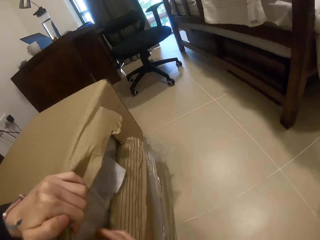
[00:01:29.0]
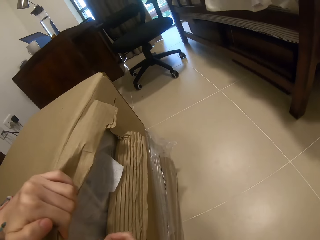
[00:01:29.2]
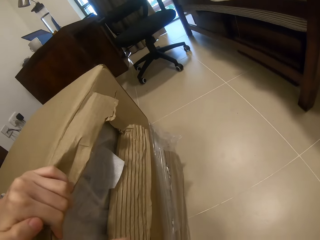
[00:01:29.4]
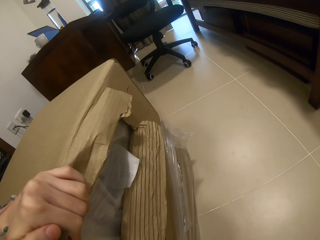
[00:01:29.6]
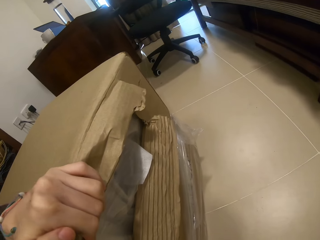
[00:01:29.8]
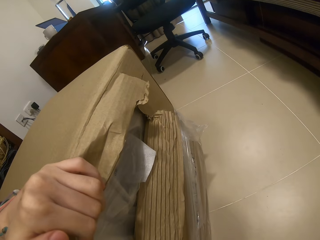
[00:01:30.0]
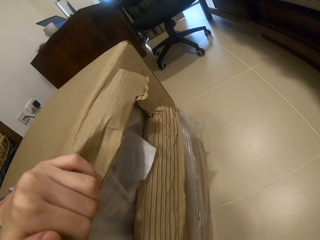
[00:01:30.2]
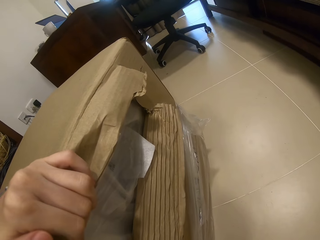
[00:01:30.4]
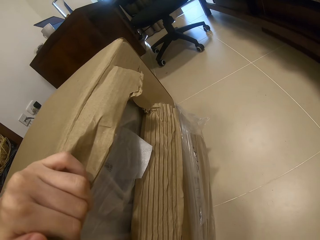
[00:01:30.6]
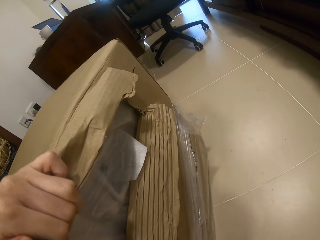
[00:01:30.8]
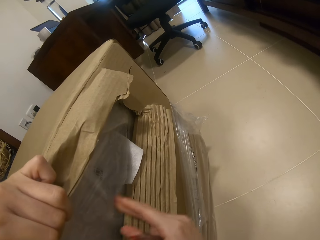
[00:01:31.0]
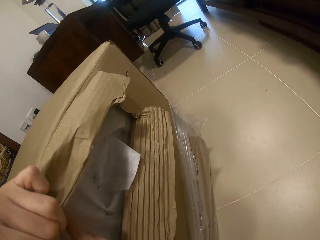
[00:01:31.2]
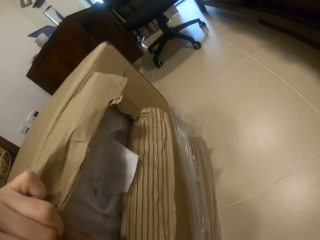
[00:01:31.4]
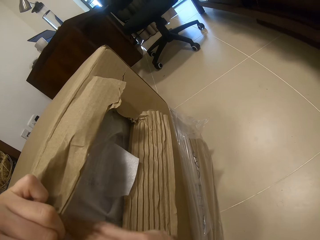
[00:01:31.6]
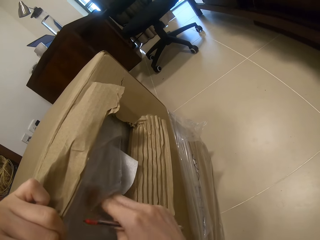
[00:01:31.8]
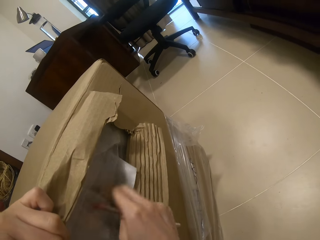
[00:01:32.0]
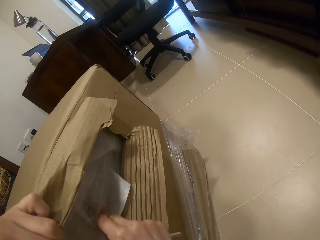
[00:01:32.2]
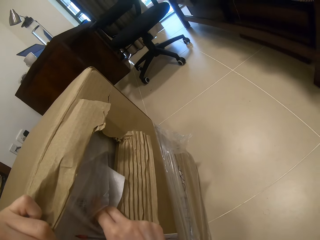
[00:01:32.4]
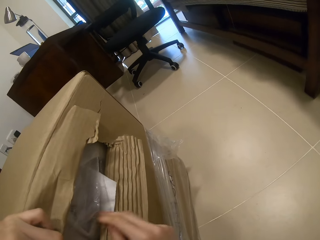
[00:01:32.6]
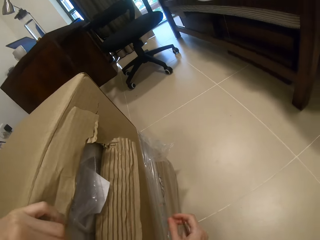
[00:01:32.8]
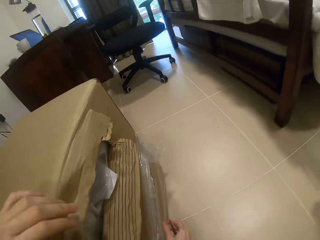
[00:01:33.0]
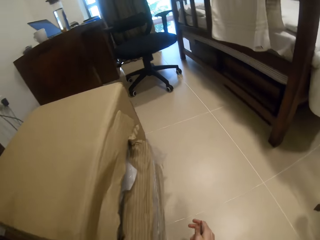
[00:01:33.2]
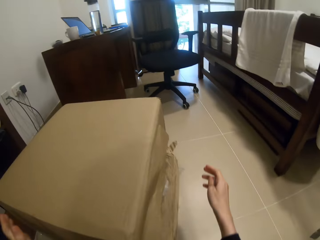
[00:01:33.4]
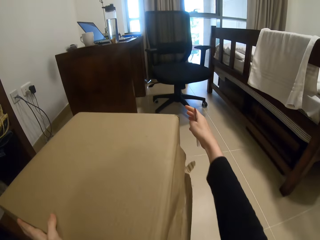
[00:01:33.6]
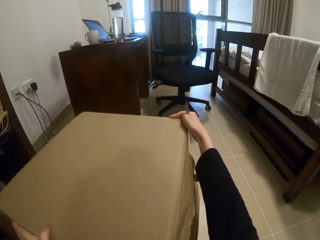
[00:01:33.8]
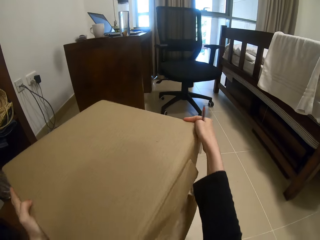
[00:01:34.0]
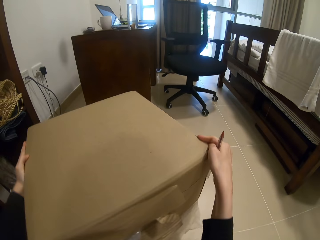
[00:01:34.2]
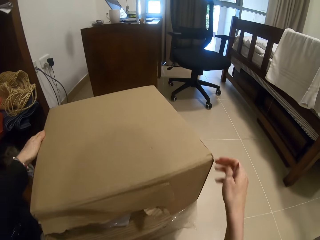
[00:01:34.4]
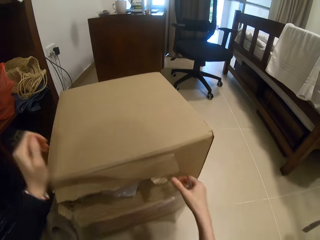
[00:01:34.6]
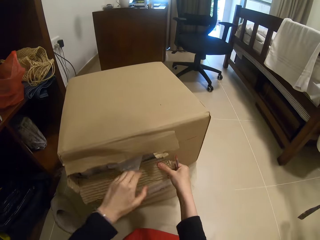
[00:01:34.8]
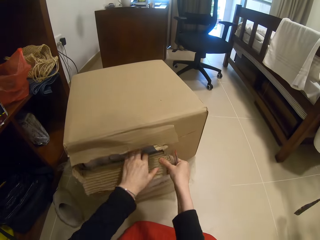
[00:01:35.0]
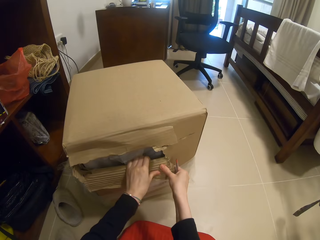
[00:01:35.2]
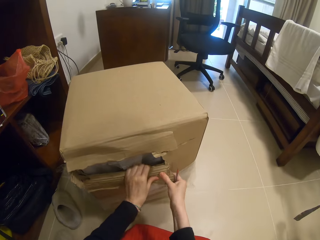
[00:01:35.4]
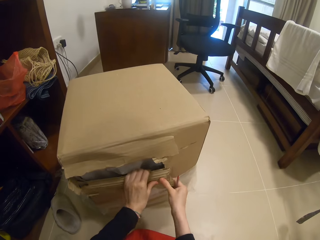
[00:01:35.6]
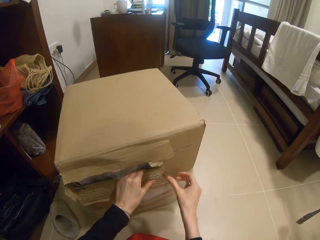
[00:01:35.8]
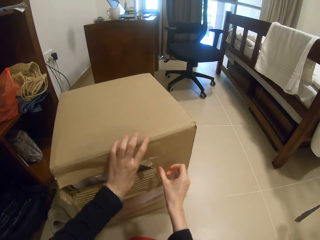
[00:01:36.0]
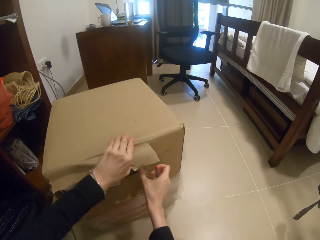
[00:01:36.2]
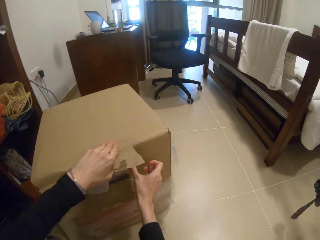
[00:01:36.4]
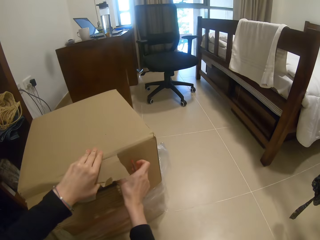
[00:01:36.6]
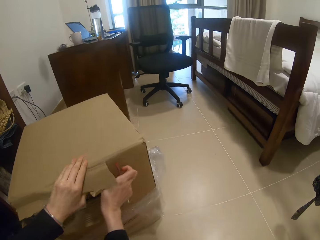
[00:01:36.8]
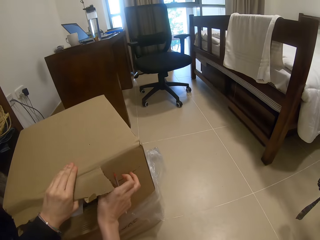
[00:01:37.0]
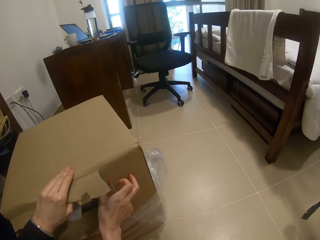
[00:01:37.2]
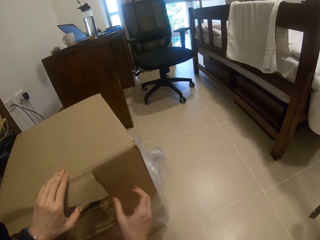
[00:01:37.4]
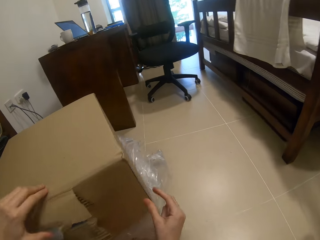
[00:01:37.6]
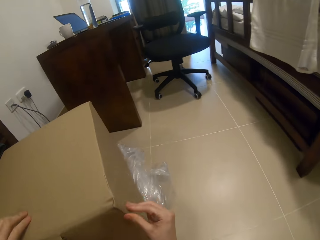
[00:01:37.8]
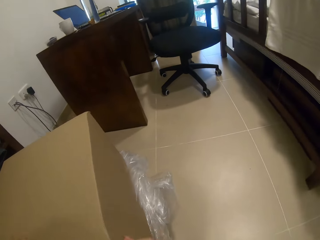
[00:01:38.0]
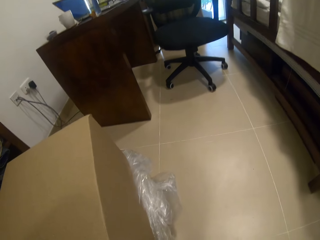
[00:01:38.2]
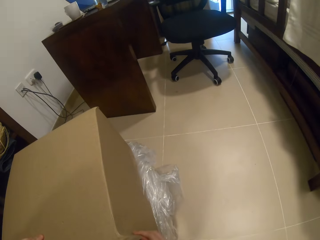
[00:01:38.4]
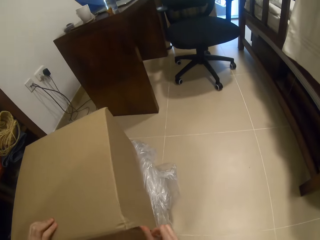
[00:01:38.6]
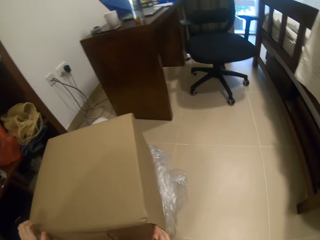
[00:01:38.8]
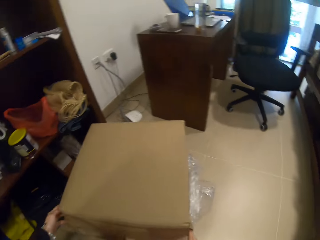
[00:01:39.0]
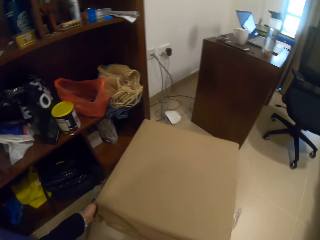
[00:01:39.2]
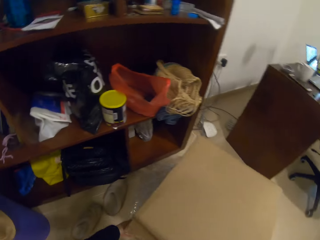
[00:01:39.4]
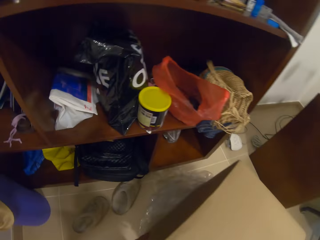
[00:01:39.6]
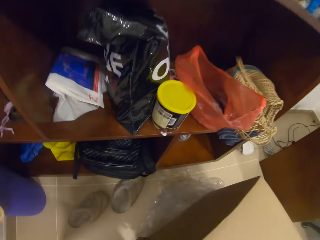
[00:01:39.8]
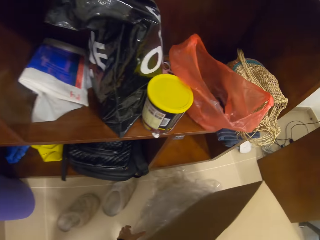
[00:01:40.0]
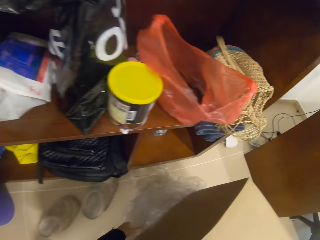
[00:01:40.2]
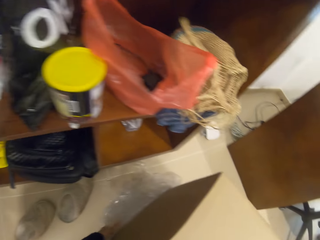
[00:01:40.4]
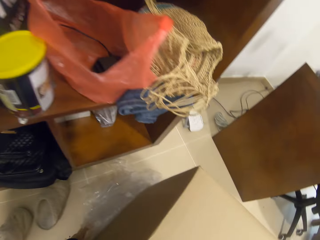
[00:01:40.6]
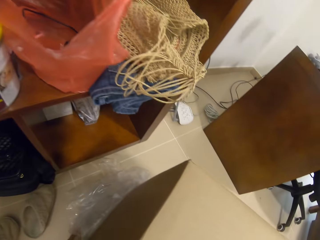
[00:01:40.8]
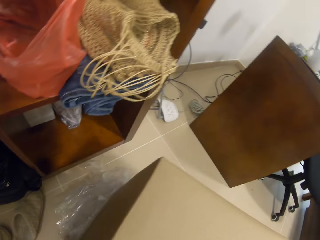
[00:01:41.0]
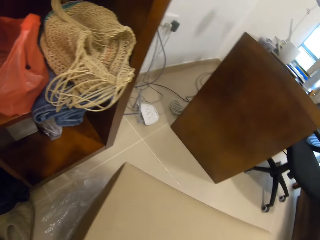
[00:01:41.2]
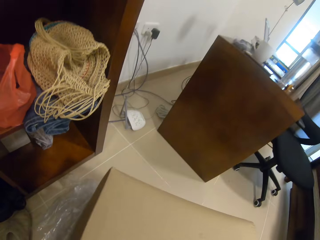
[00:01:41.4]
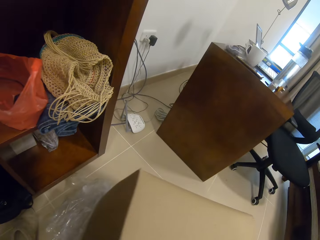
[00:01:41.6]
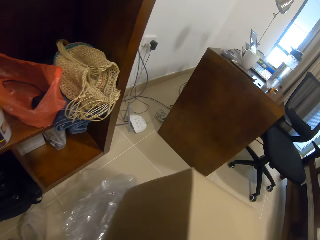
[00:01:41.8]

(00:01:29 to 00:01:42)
The camera wearer opens the box. They tear the box. They turn the box. They tear the box. They look around.

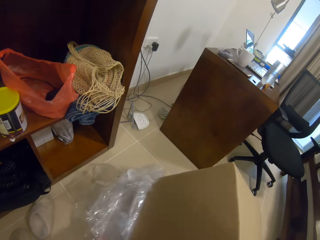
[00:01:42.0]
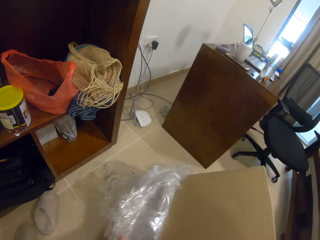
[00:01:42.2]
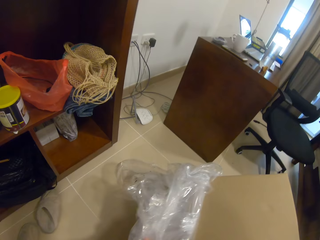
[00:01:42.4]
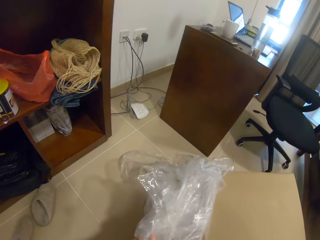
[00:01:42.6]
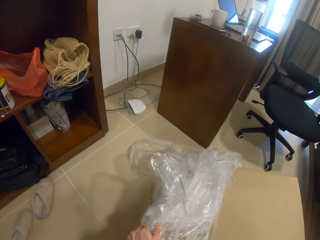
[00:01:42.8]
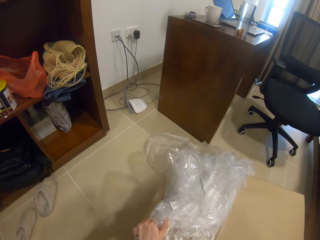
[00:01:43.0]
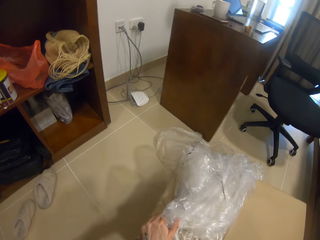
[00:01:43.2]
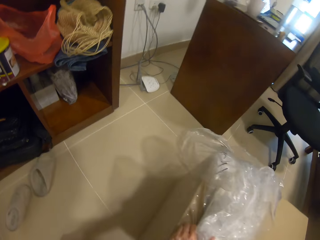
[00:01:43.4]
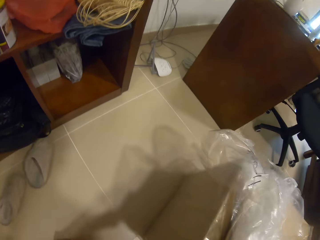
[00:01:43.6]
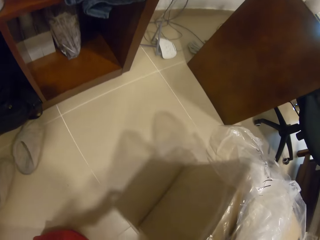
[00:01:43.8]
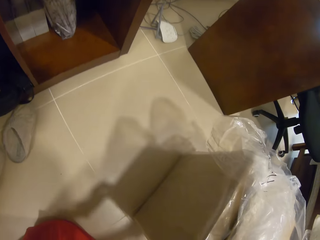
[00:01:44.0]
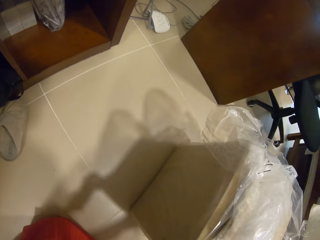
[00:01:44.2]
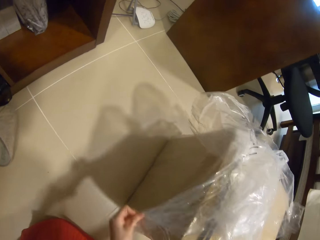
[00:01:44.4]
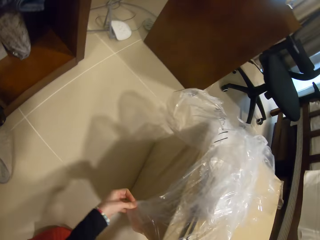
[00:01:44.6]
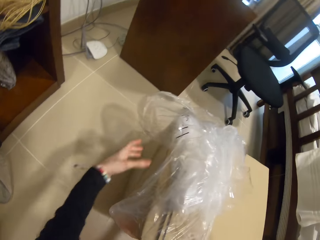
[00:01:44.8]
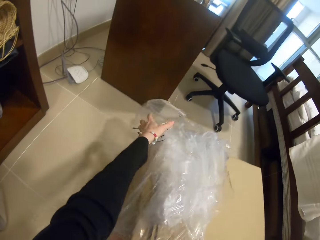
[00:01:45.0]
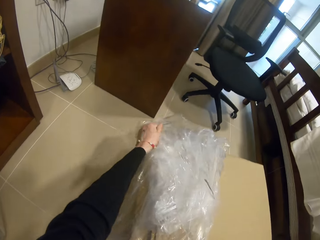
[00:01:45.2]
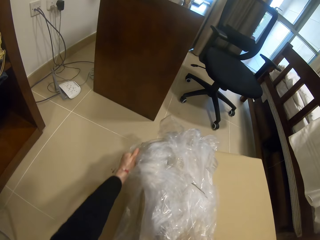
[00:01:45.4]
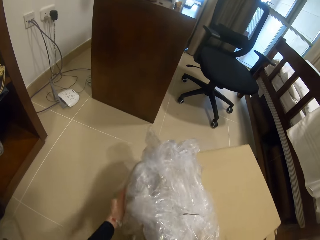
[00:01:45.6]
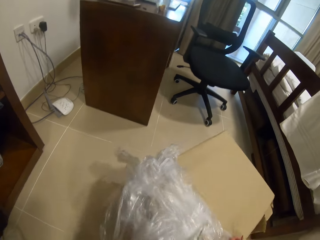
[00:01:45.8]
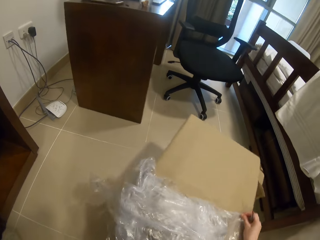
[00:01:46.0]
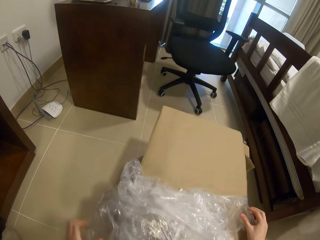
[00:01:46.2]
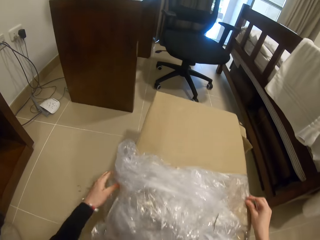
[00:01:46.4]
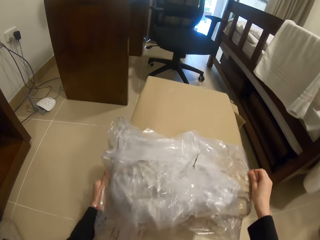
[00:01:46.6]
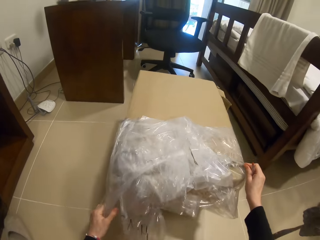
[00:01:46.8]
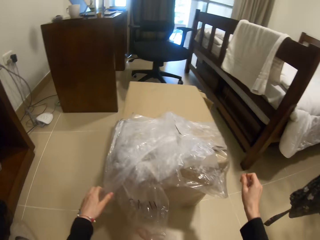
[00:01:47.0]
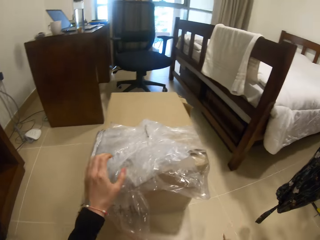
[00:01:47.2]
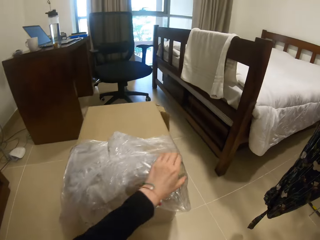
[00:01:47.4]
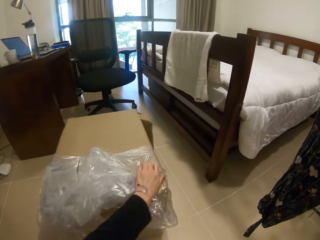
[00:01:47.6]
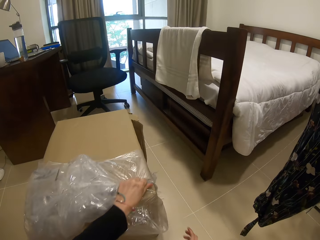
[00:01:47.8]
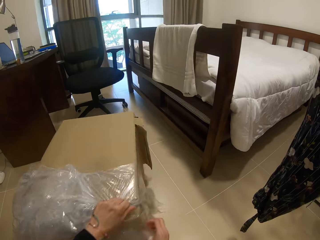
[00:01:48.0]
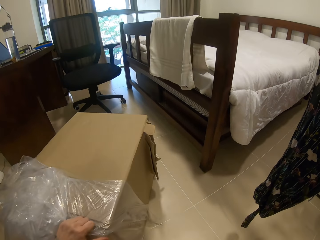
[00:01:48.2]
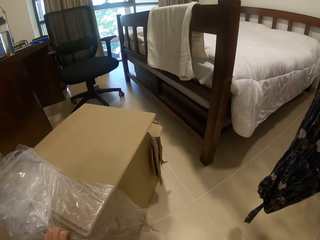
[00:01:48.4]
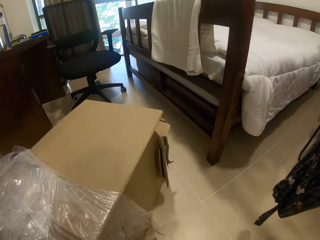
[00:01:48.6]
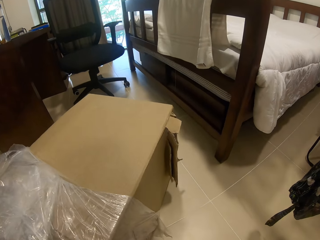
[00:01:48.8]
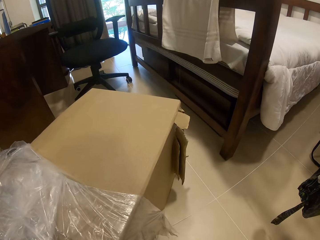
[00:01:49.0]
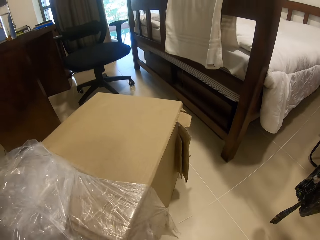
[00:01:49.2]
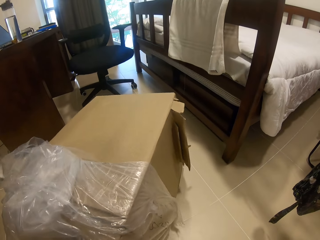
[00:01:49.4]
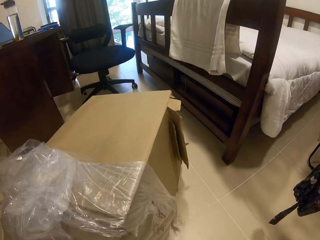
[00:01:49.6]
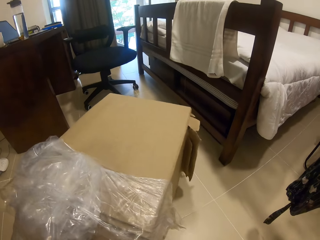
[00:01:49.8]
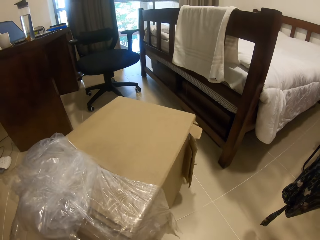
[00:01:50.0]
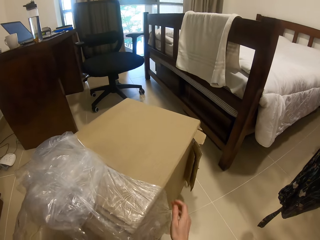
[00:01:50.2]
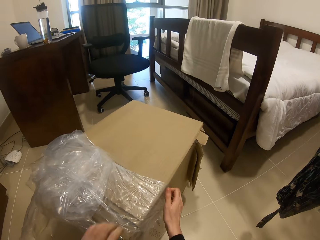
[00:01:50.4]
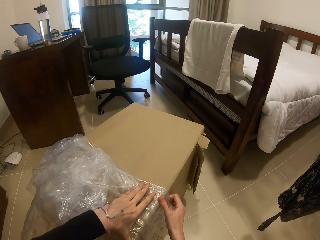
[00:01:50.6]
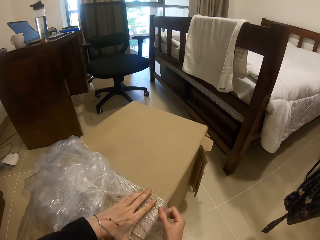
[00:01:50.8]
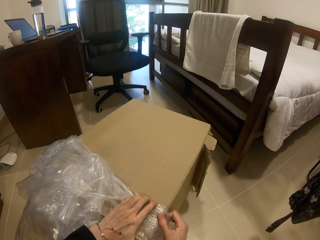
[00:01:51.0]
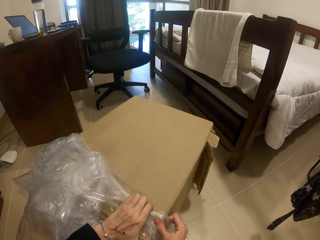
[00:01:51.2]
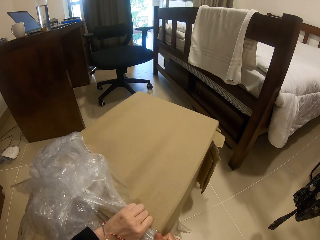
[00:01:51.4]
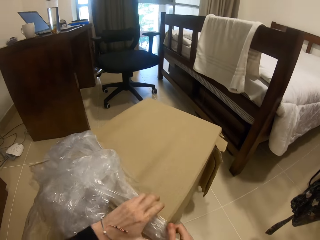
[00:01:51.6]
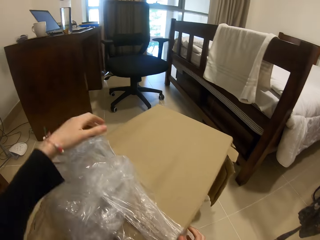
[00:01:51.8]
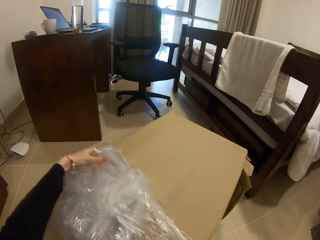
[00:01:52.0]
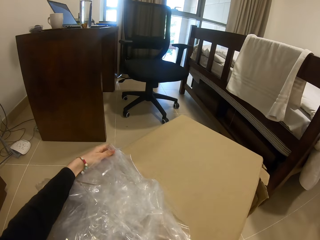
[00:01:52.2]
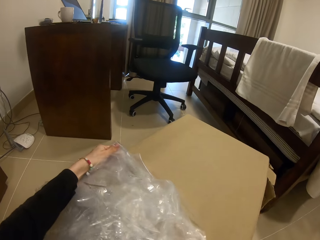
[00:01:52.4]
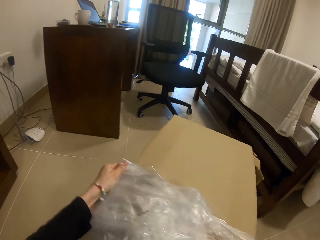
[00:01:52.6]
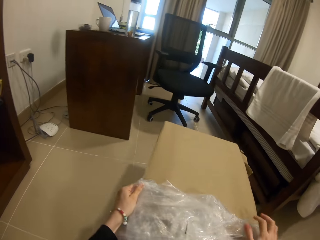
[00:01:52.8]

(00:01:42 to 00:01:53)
The camera wearer turns the box. They remove polythene or paper from the box. They turn the box. They pull the polythene from the box.
